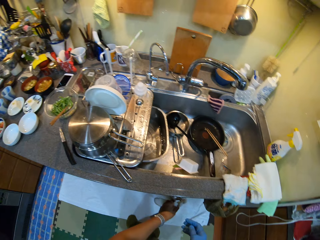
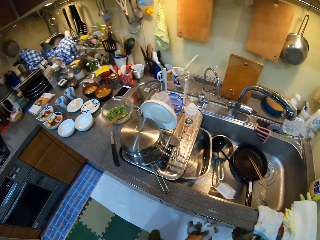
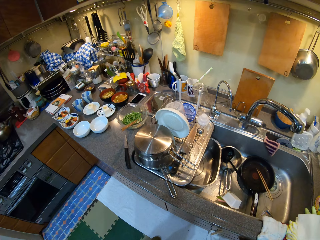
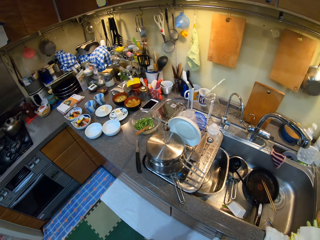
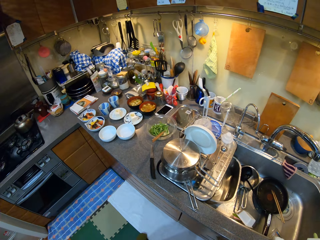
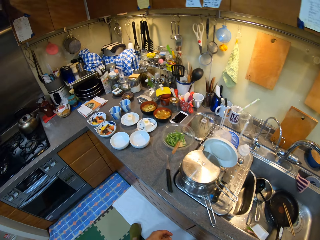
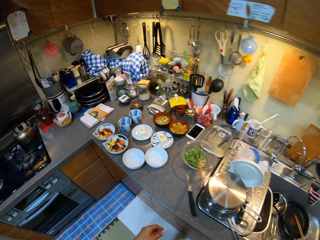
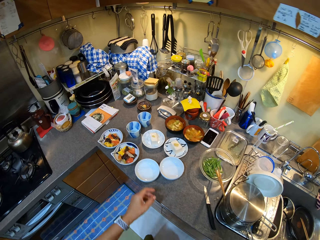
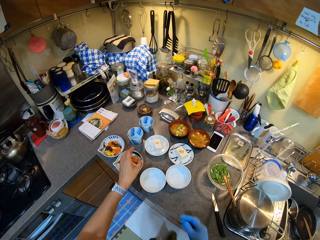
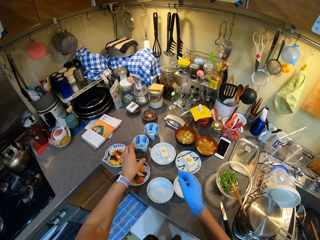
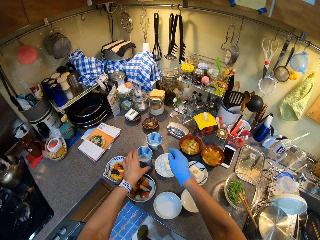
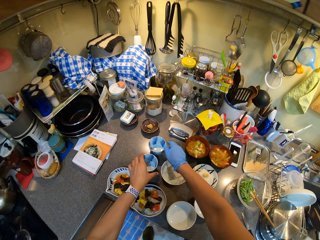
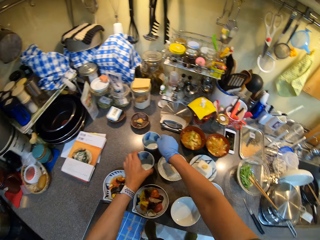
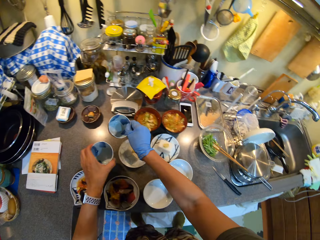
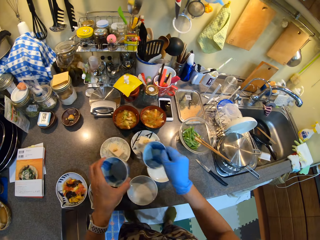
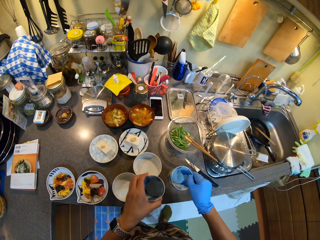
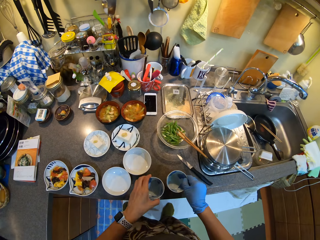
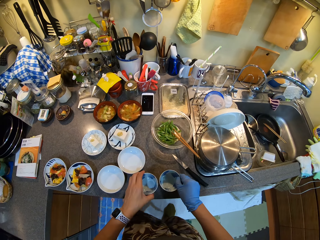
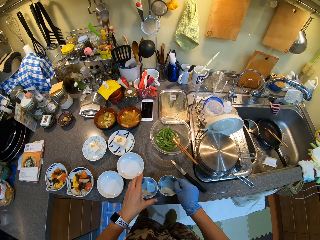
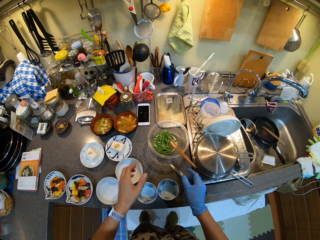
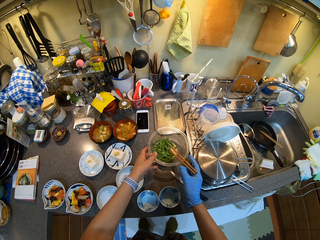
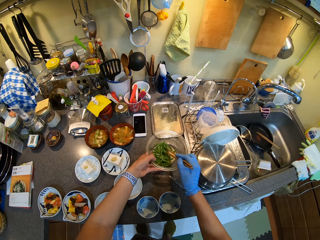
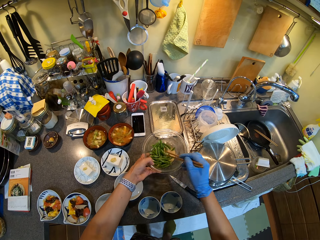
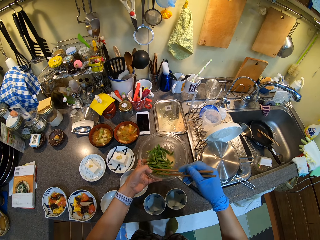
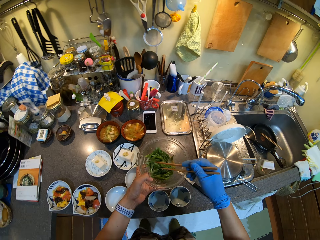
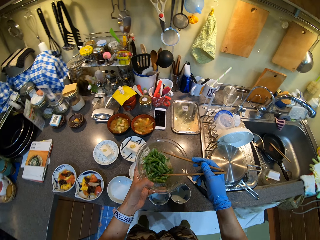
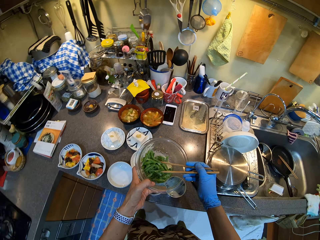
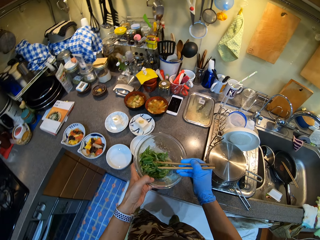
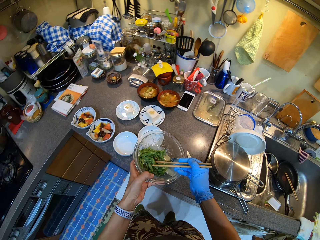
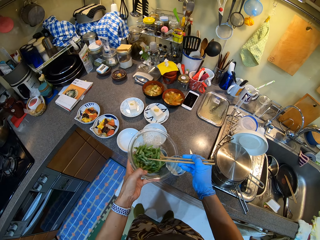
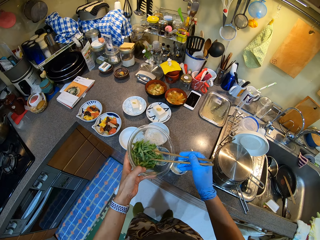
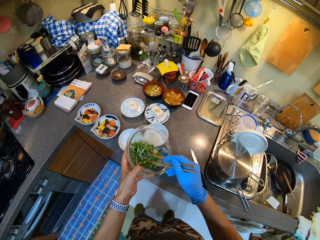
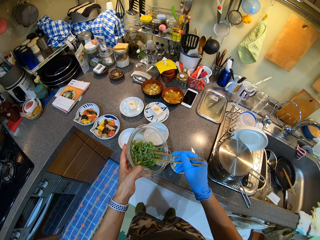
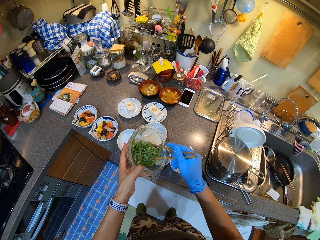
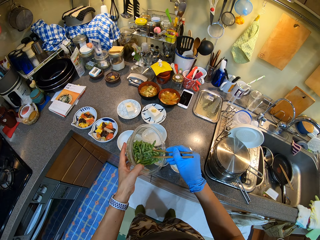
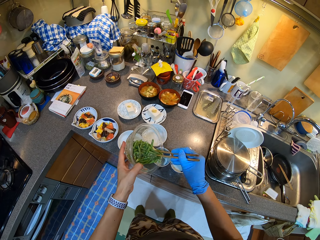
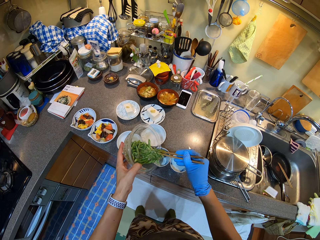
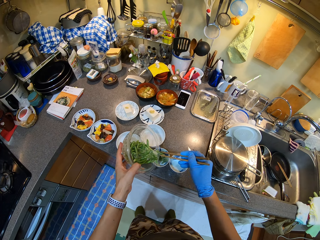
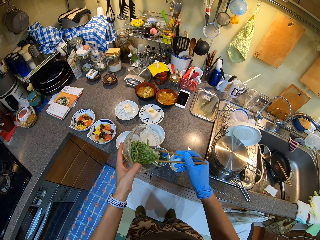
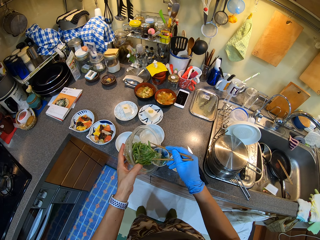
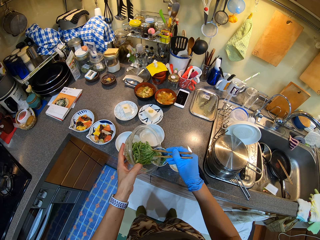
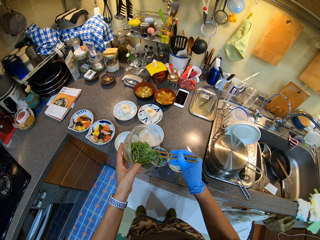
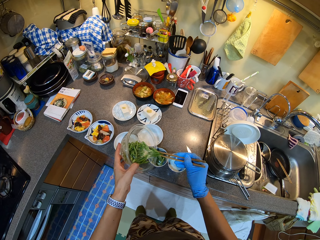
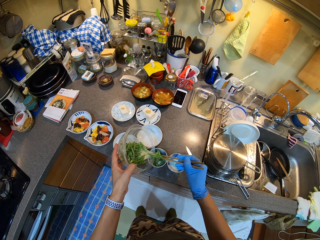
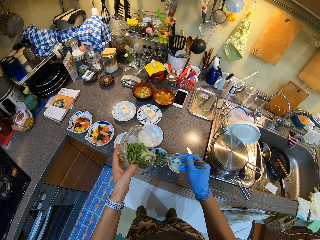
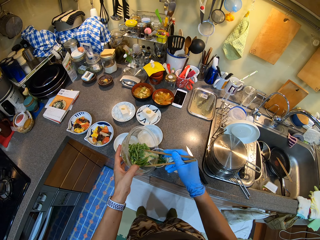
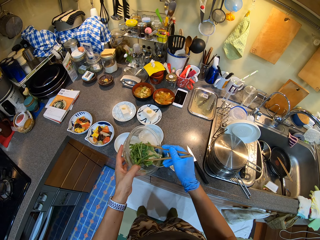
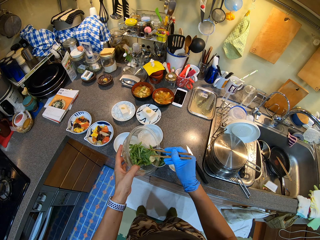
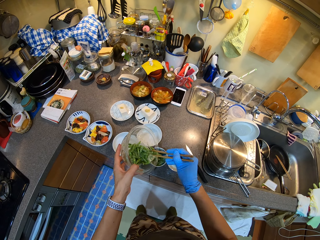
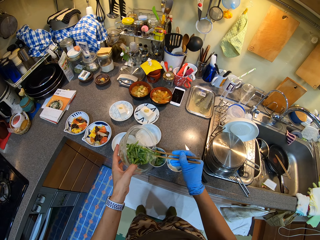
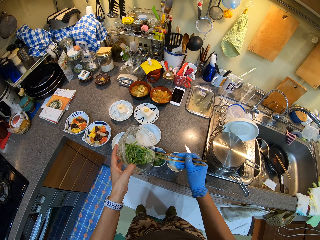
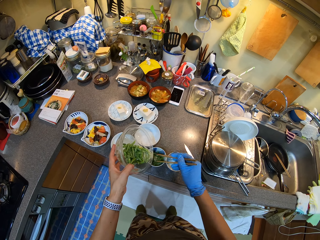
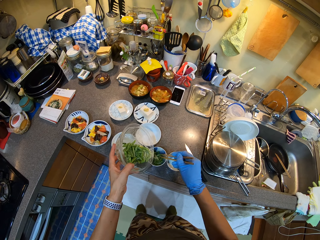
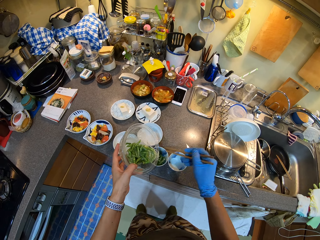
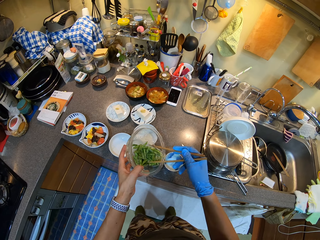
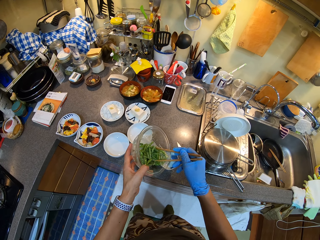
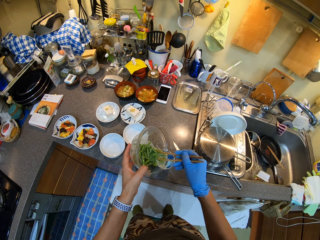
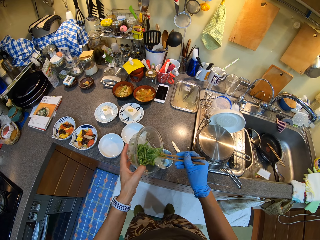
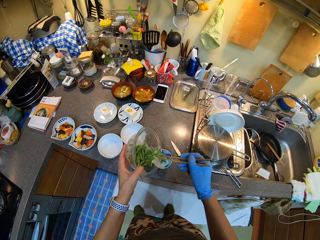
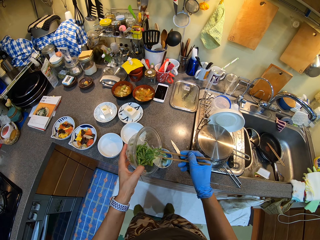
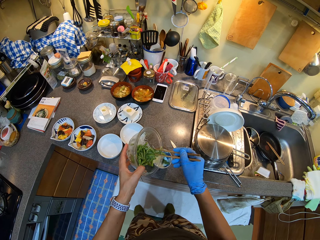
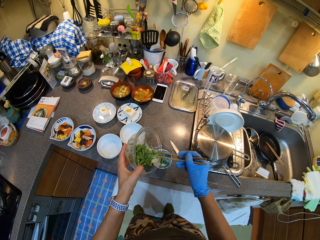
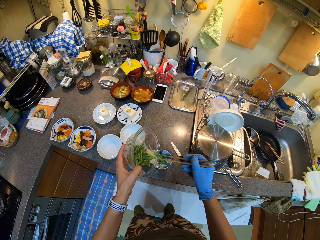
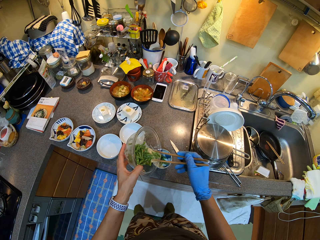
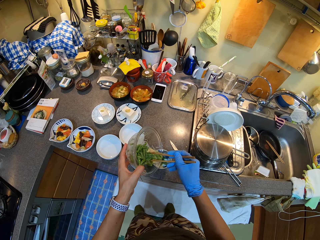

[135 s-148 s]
The camera wearer wipes his hands on the kitchen towel. He picks up the bowl on the countertop. He moves the plate on the table. He puts the bowl on the countertop. He picks up the bowl on the countertop. He serves the food in the bowl with chopping sticks.

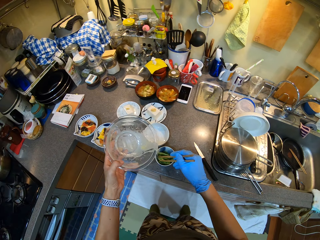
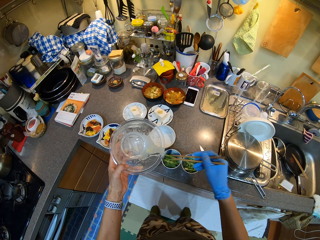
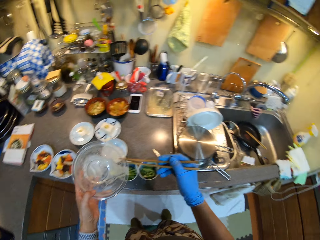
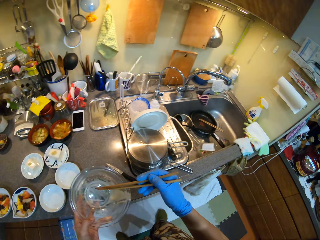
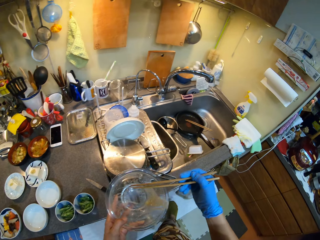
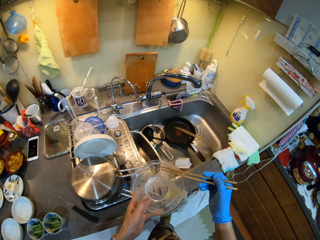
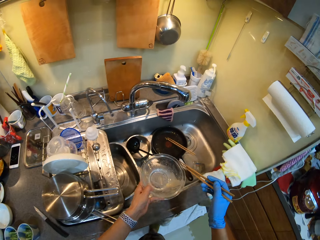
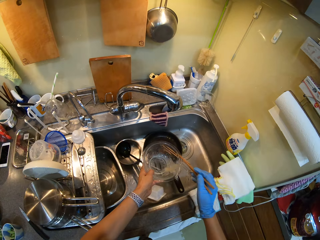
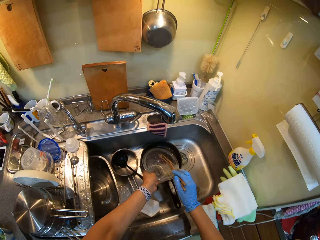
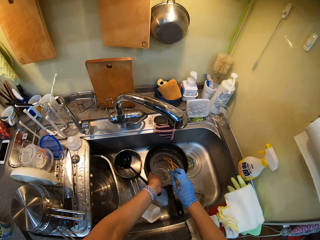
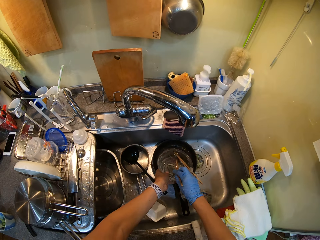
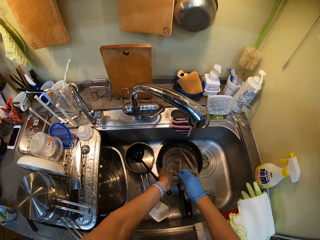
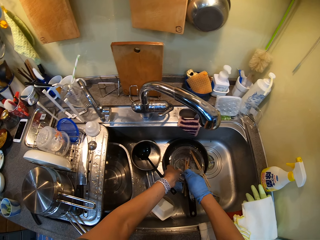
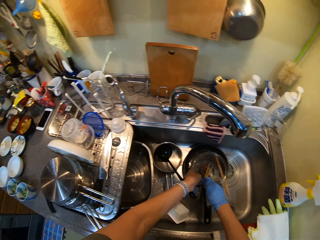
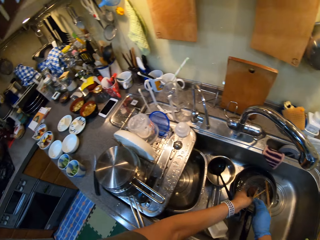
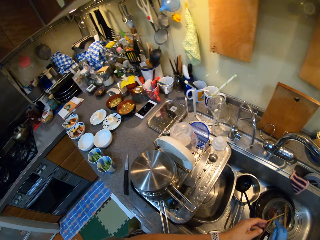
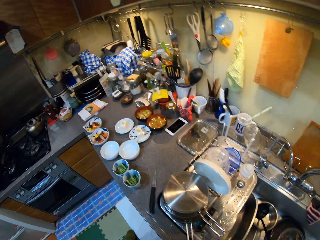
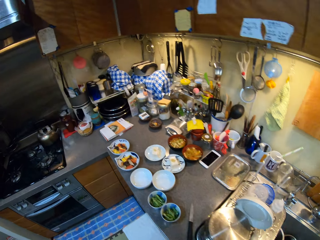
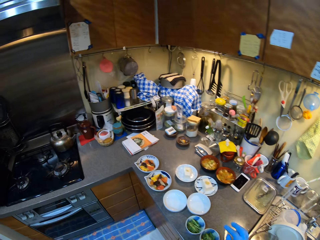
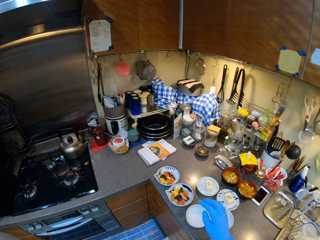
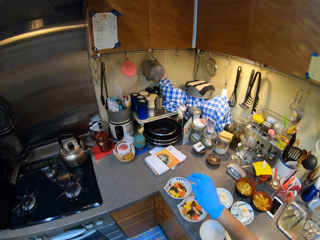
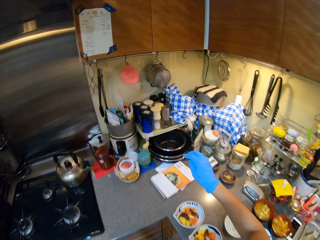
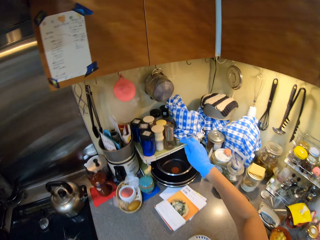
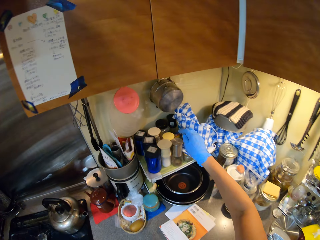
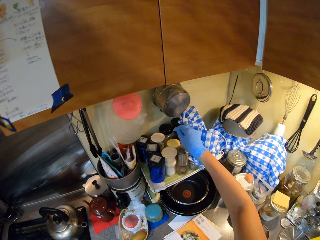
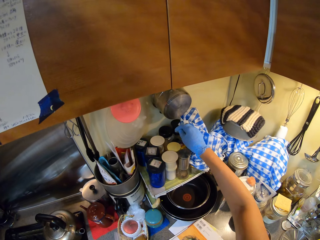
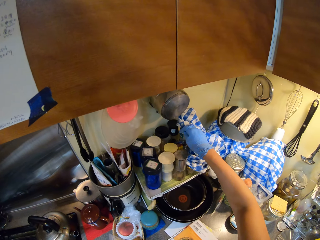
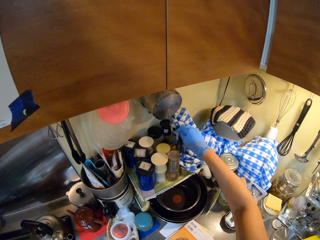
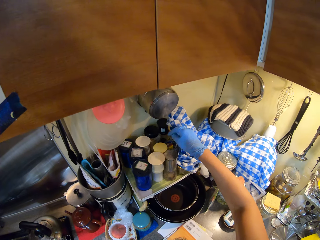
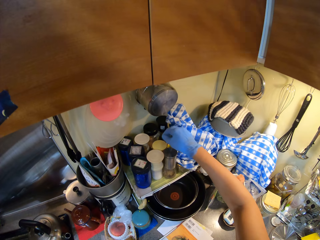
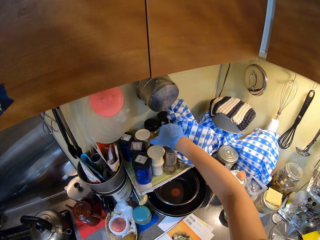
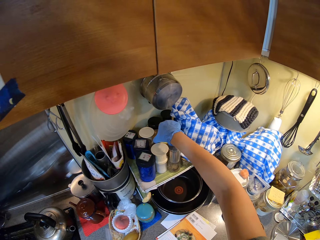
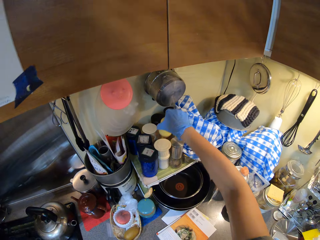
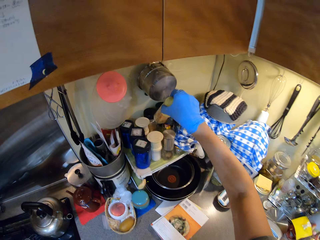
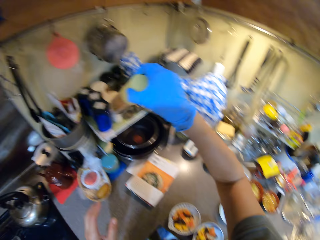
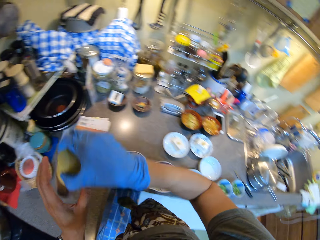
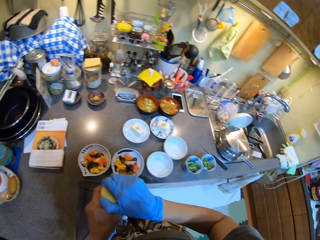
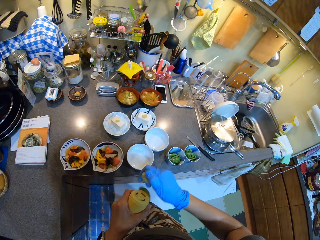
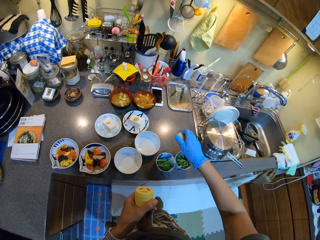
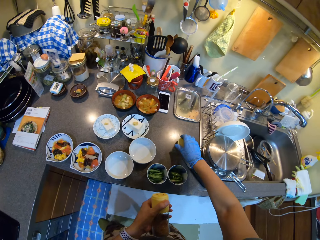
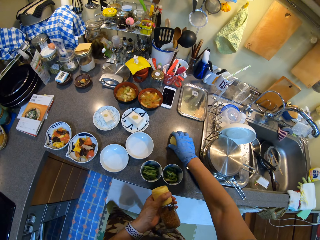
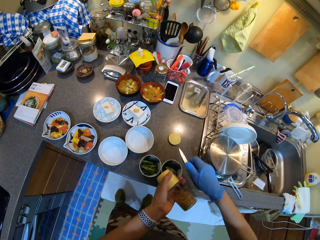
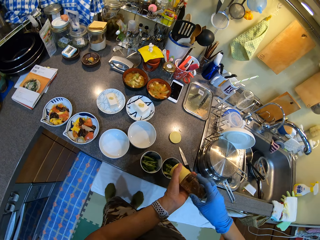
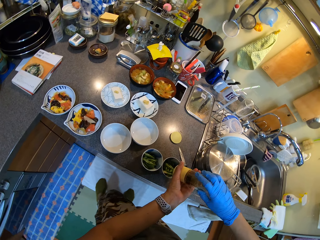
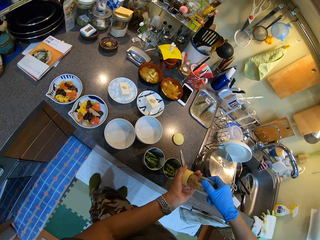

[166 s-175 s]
The camera wearer puts the bowl and chopping sticks in the sink. They walk around the kitchen. They take the container on the countertop. They open the container and place the lid on the table.
